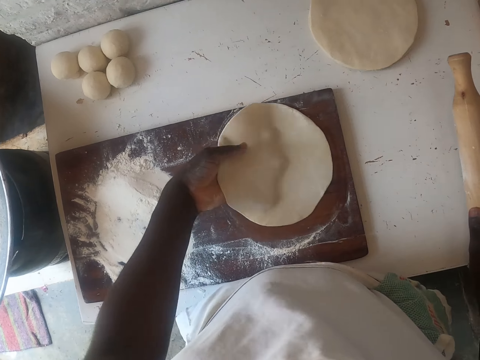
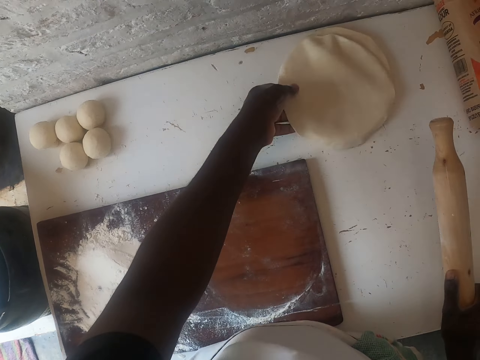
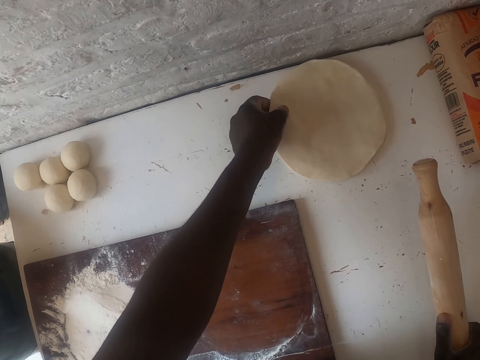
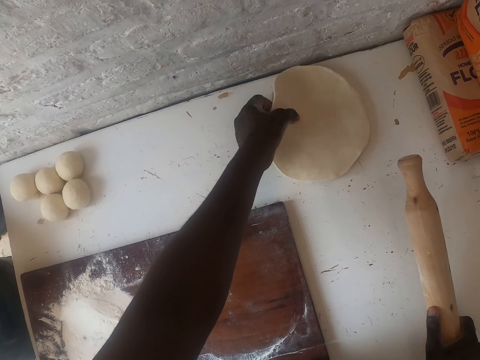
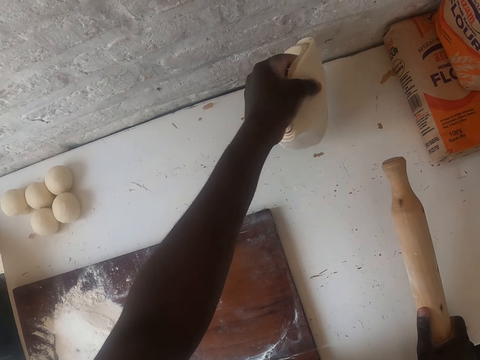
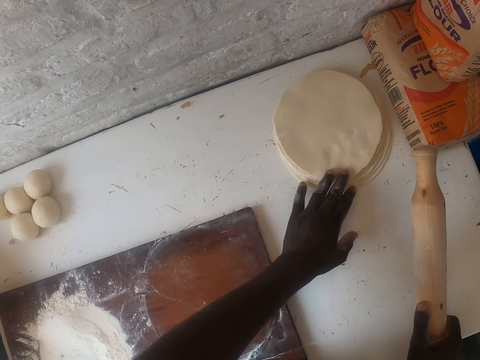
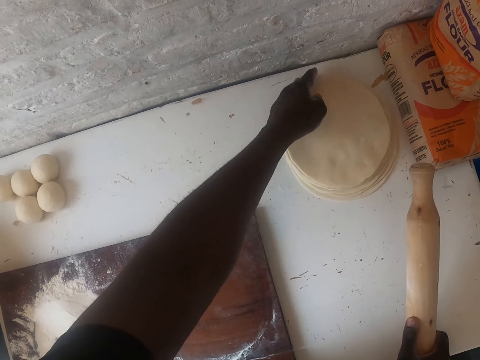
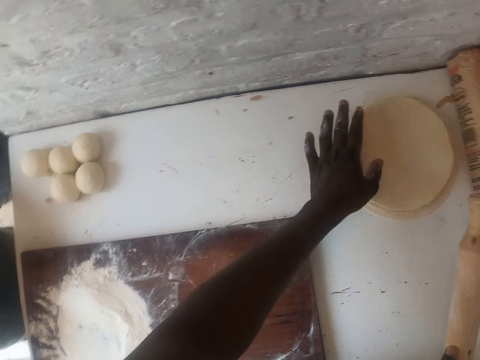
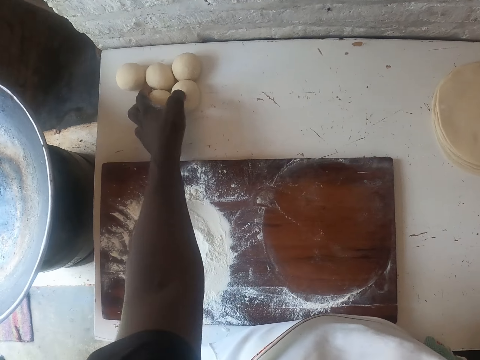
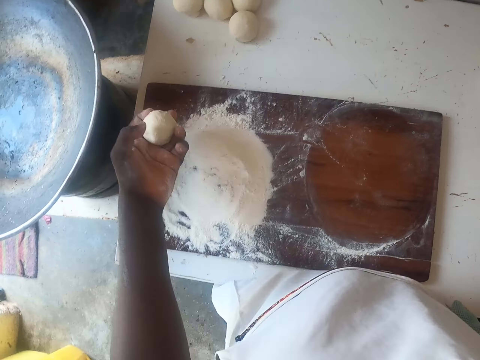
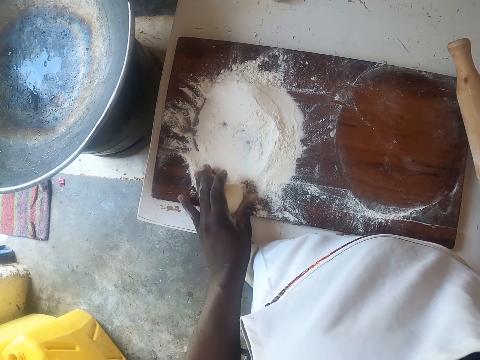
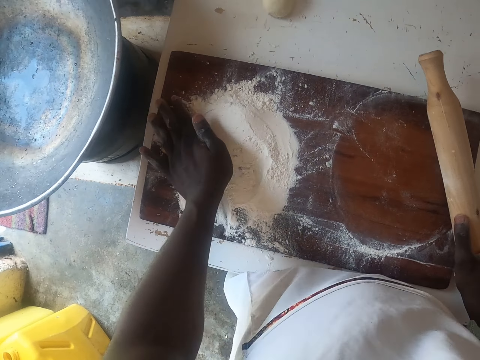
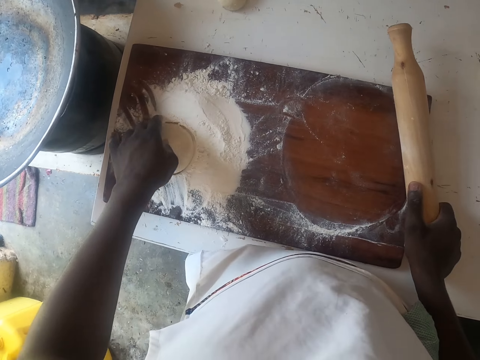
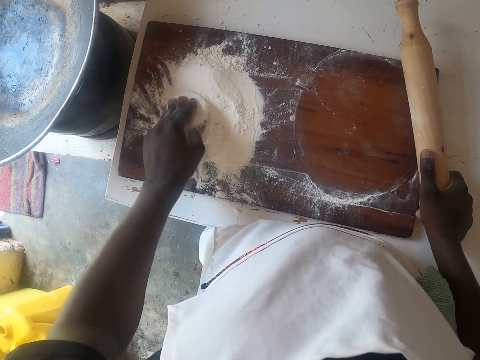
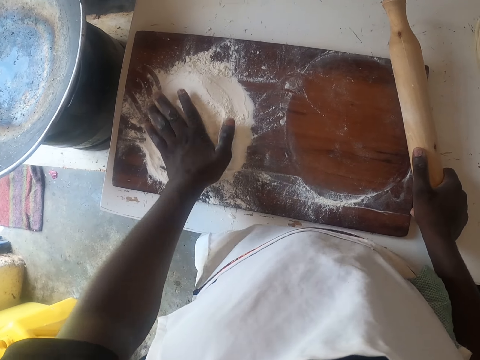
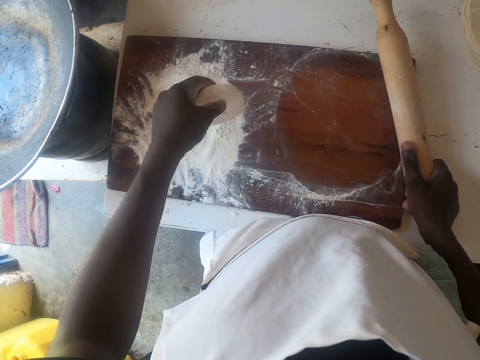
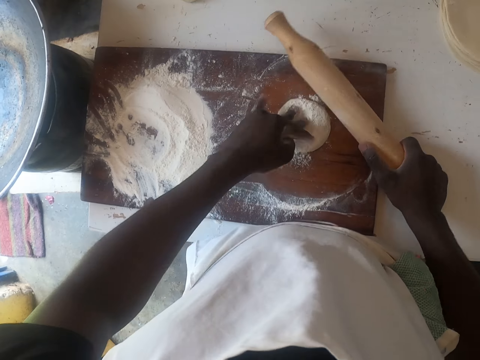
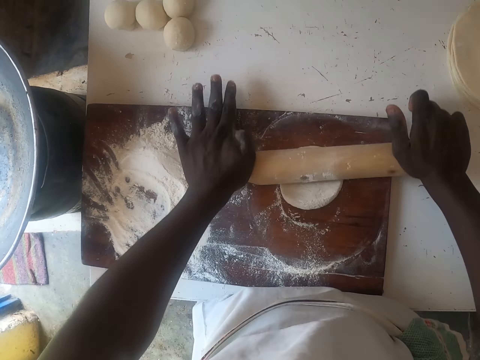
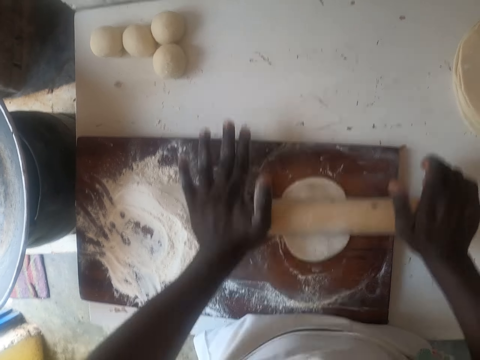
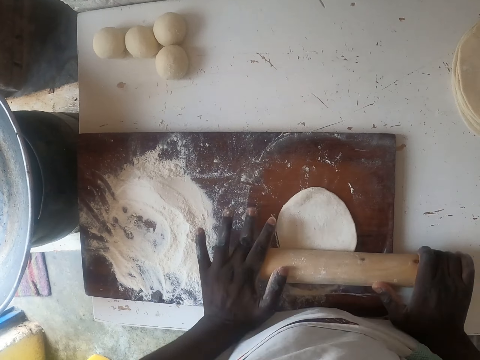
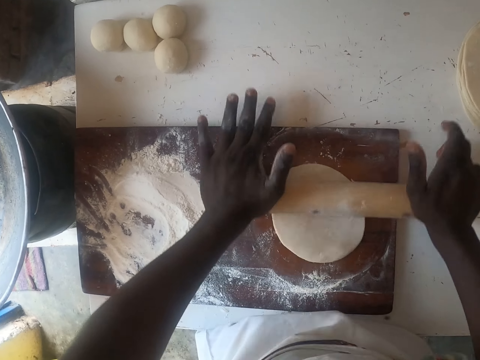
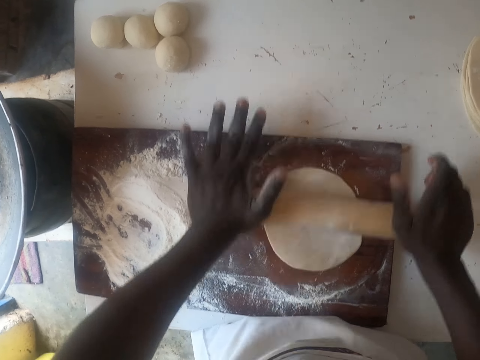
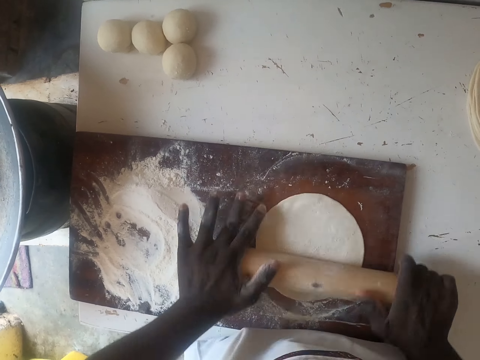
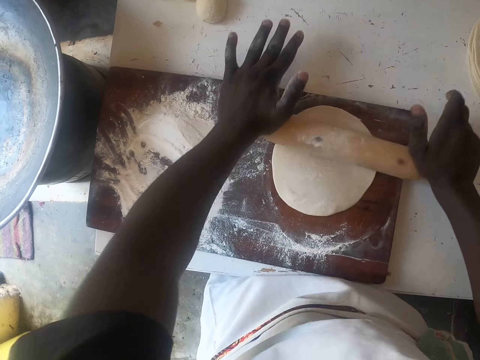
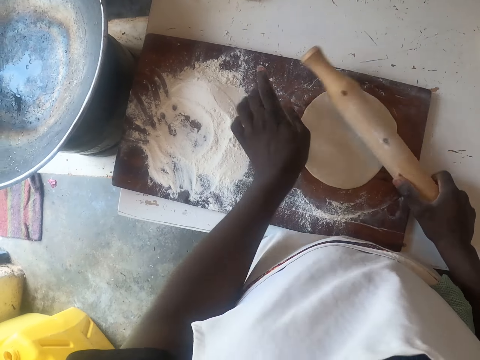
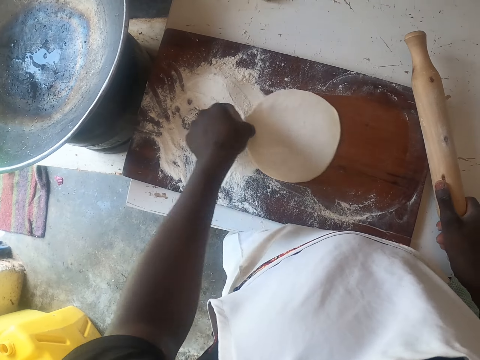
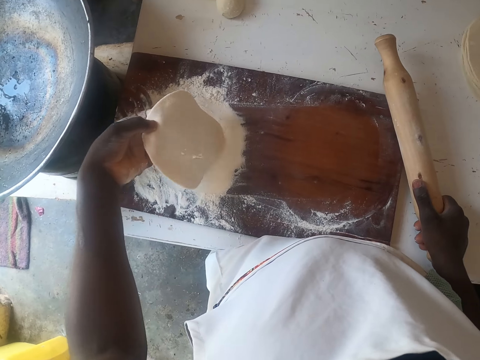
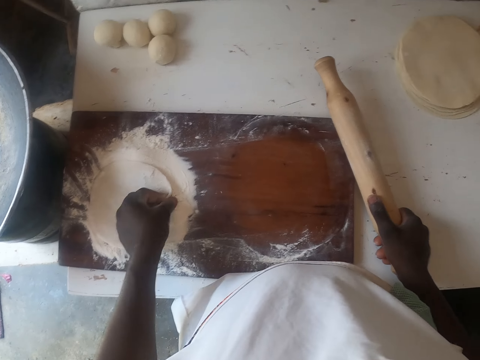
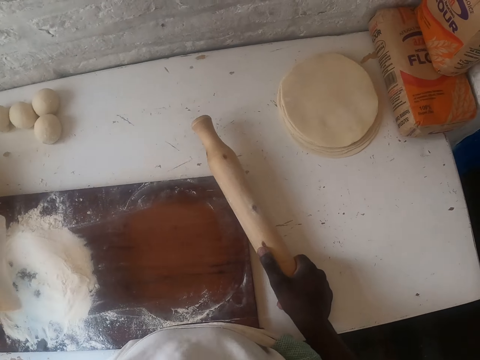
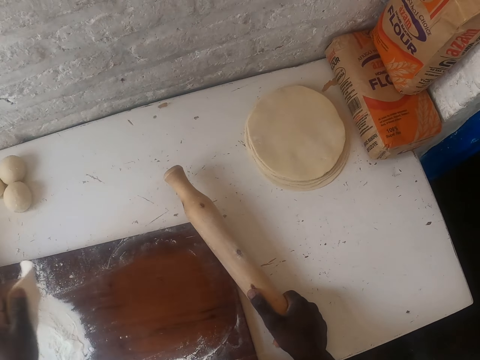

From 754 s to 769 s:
The camera wearer rolls the dough with a rolling stick. They put the rolled dough on the counter top. They turn the rolled doughs. They pick up the dough. They roll the dough in flour. They put the dough in the flour. They place the dough on a chopping board. They roll the dough with a rolling stick. They put the dough in the flour.

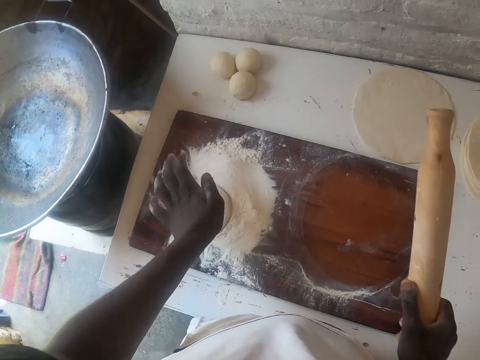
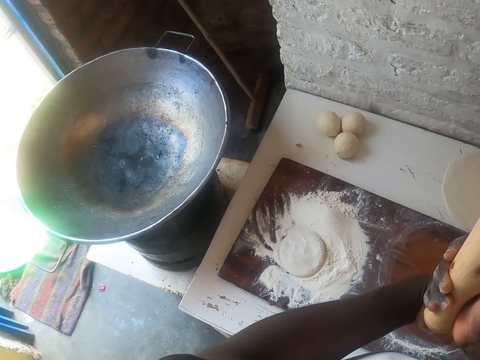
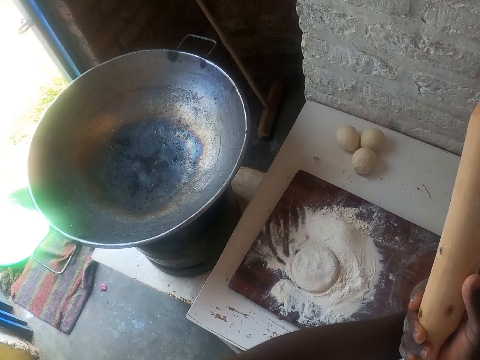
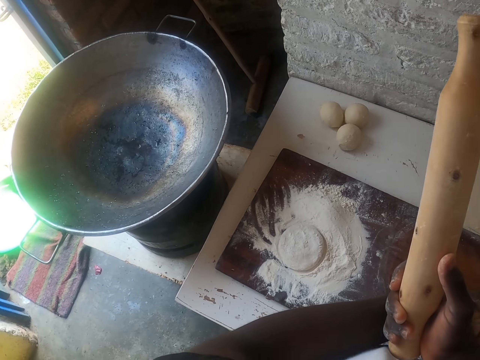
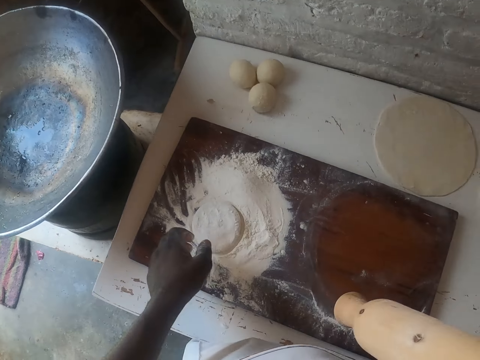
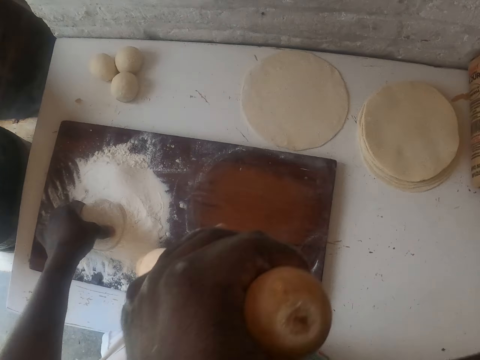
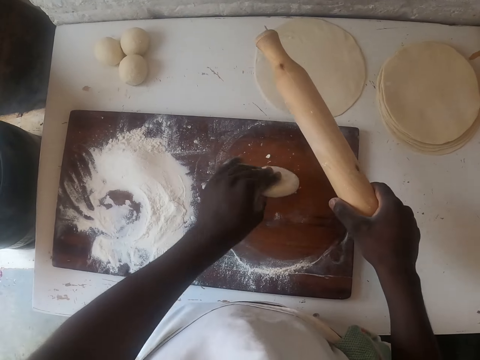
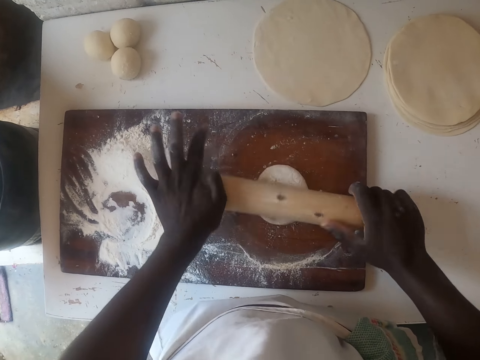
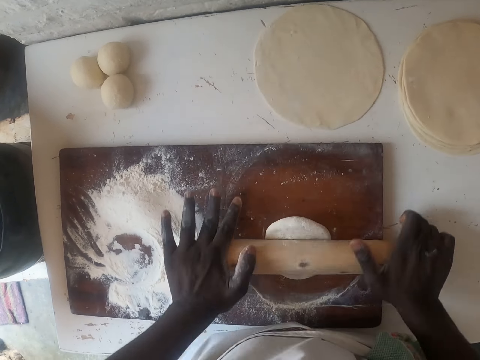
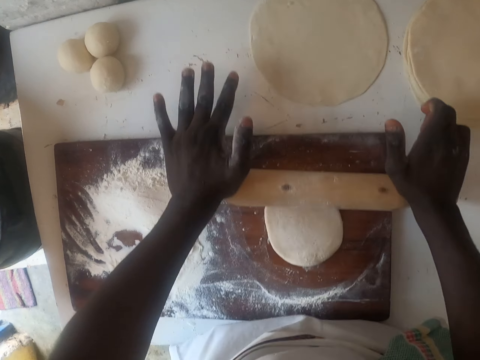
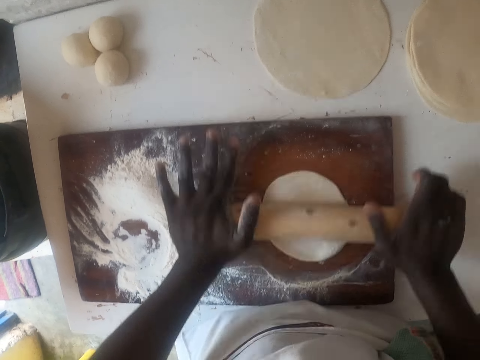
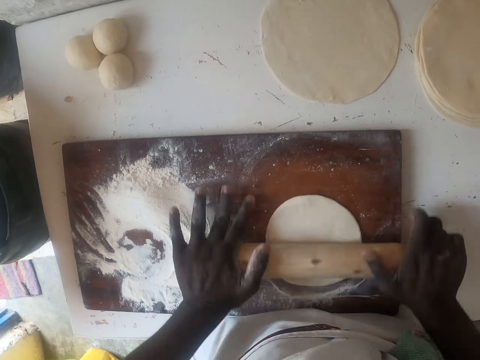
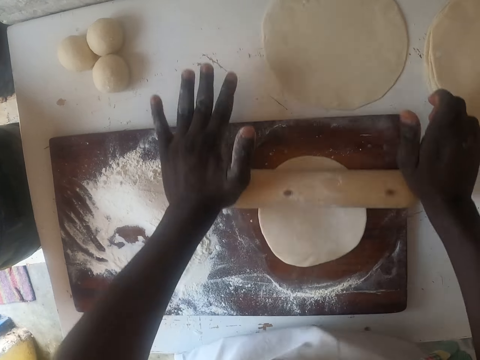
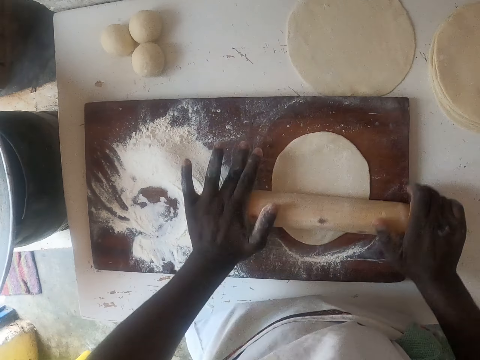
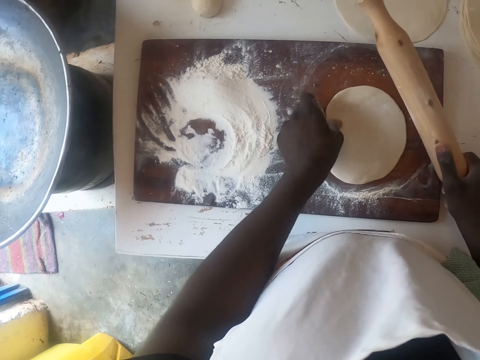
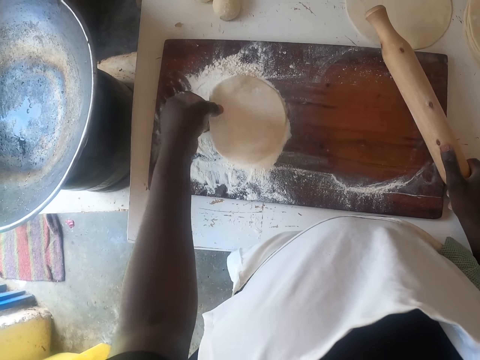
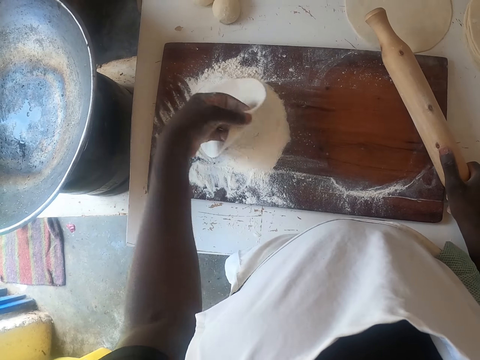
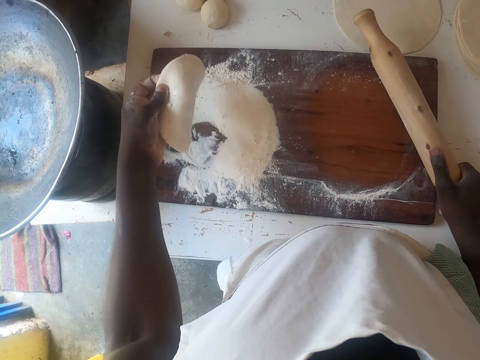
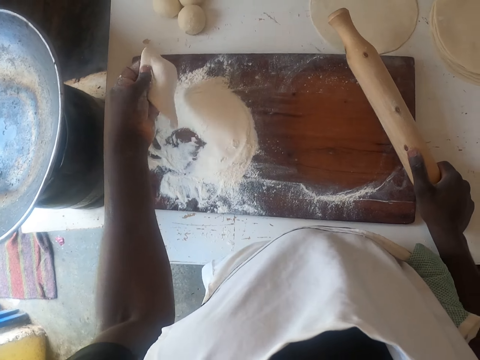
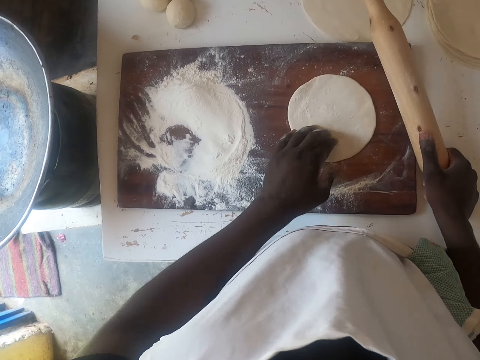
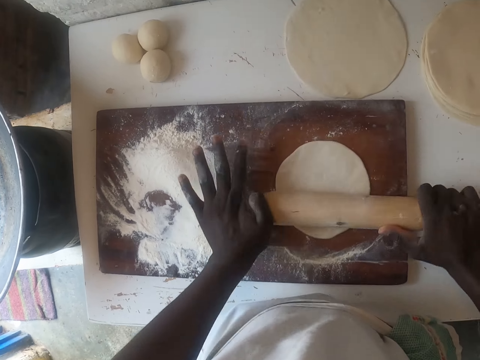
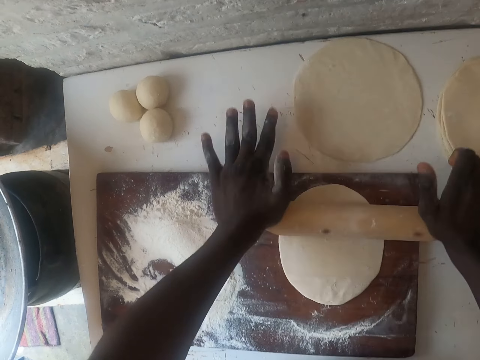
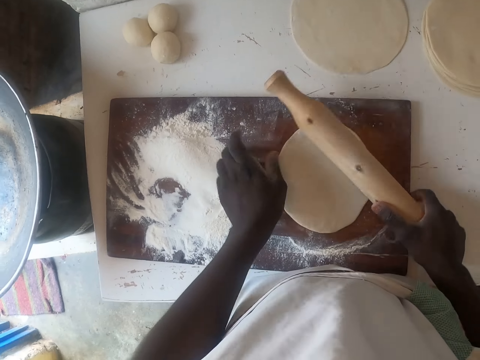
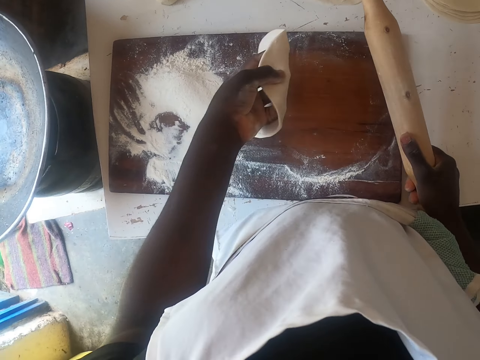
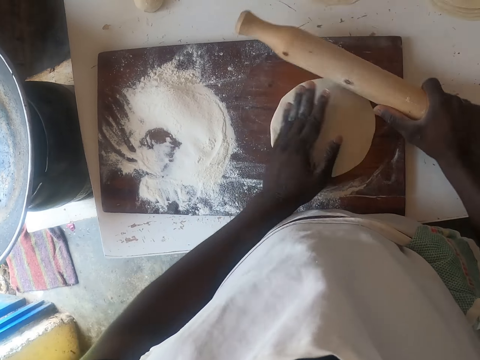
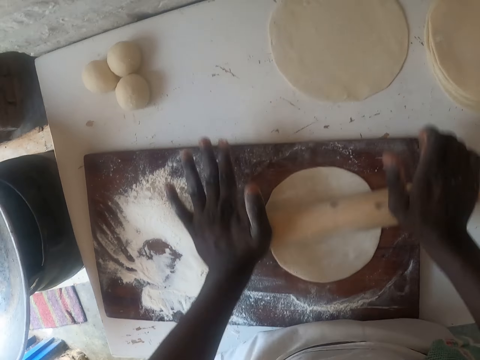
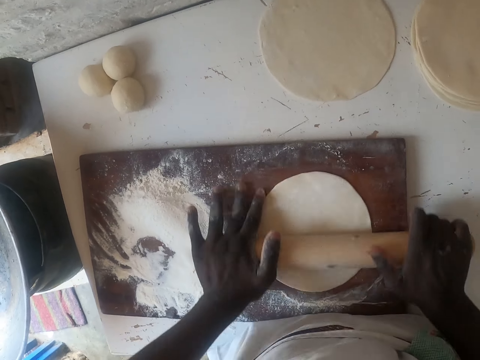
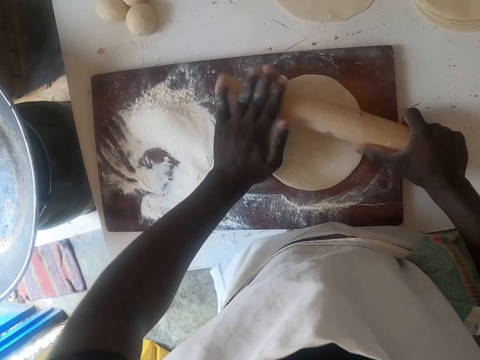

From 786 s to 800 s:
The camera wearer scratches his arm. He places the dough on a chopping board. He rolls the dough with a rolling stick. He puts the dough in flour. He rolls the dough with the rolling stick. He turns the rolled dough. He rolls the dough.
